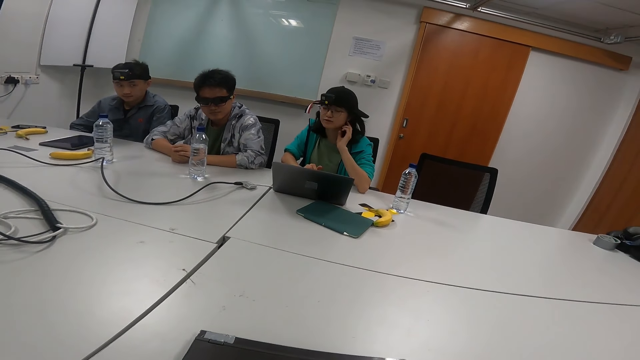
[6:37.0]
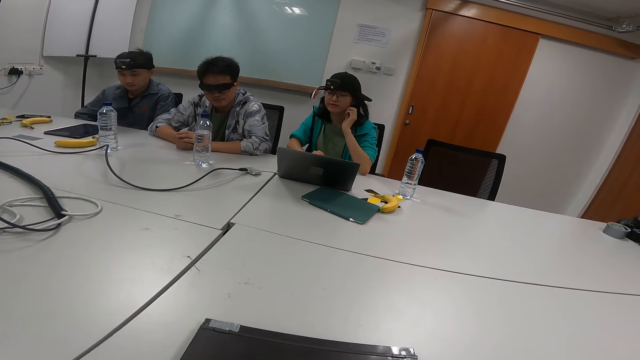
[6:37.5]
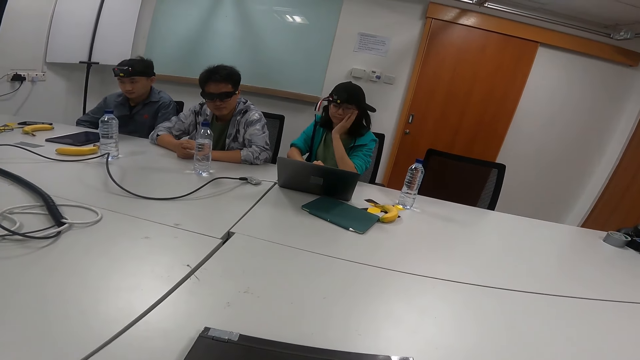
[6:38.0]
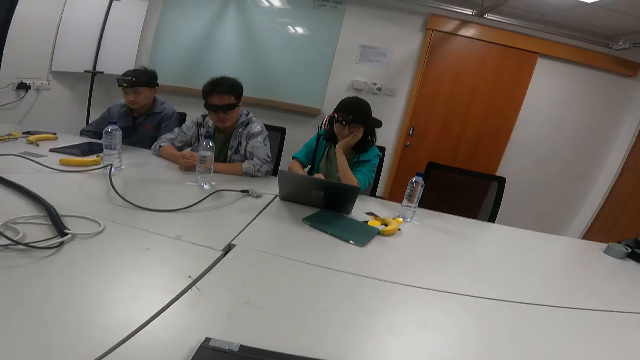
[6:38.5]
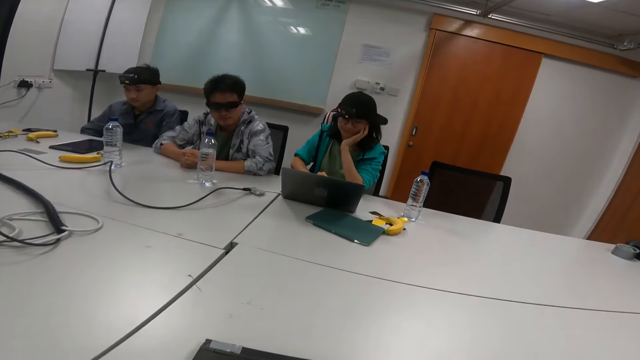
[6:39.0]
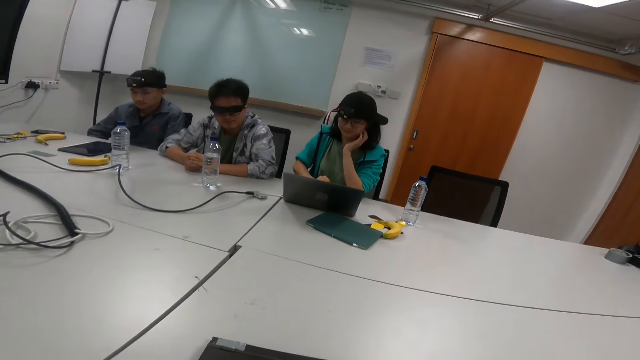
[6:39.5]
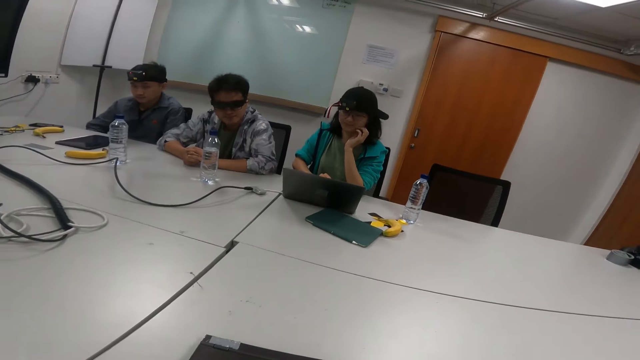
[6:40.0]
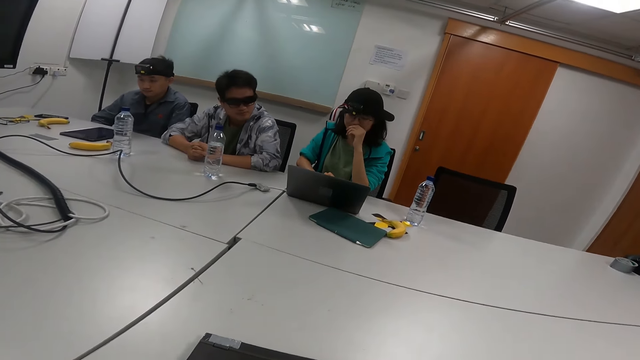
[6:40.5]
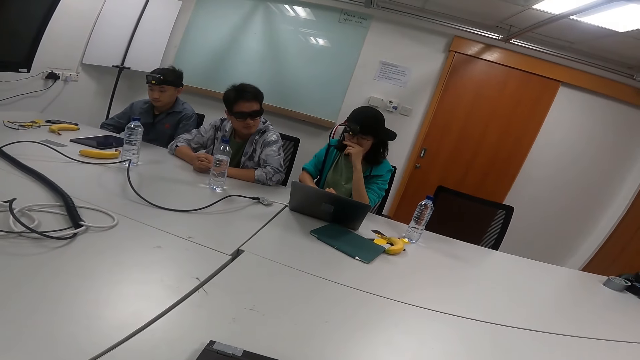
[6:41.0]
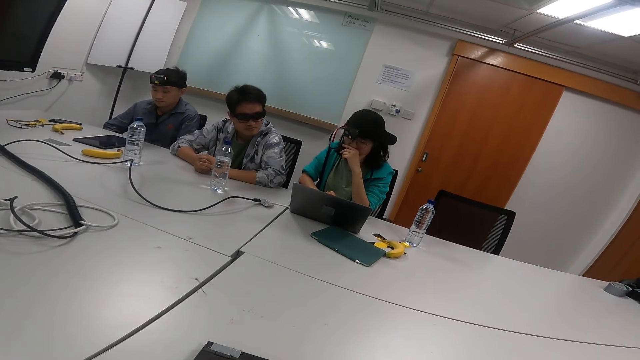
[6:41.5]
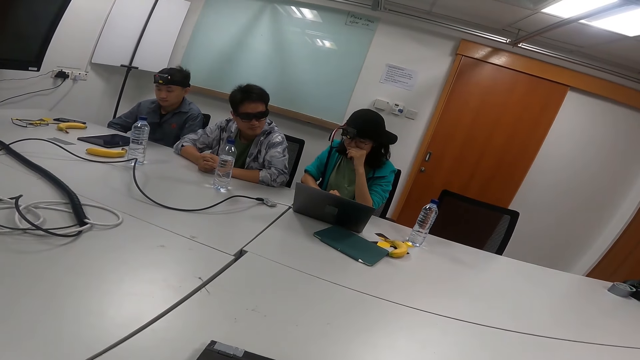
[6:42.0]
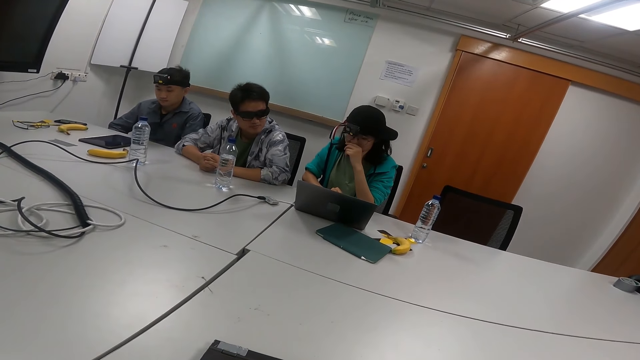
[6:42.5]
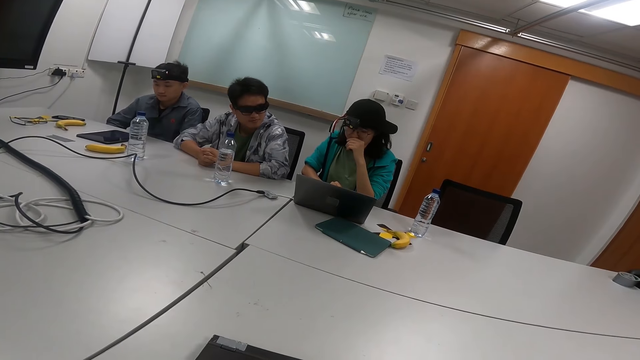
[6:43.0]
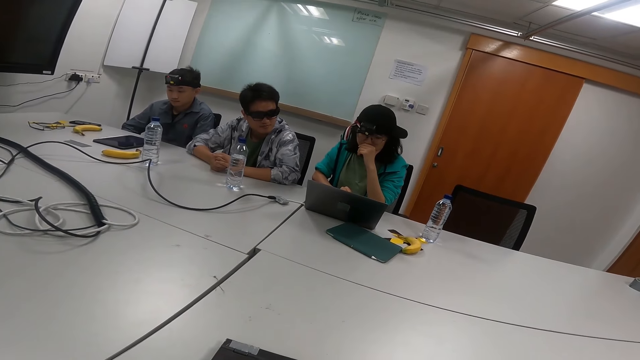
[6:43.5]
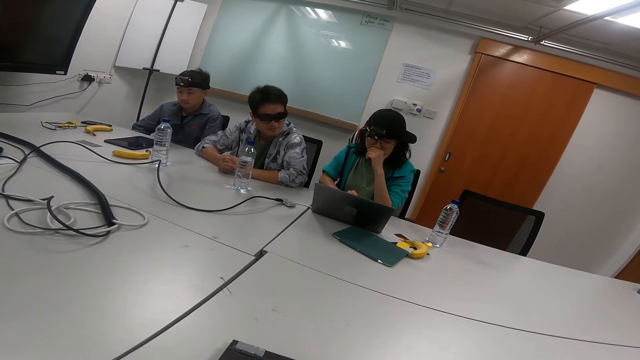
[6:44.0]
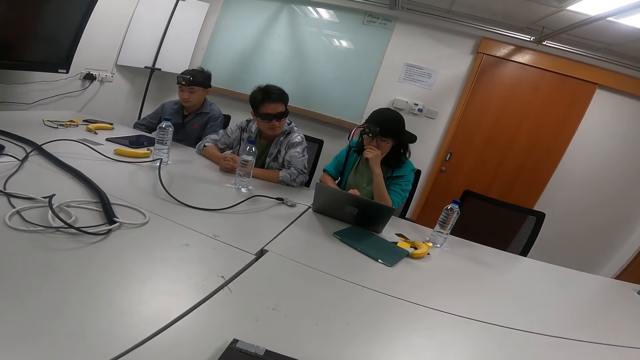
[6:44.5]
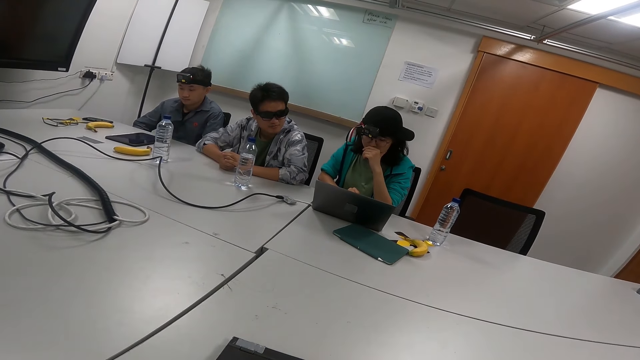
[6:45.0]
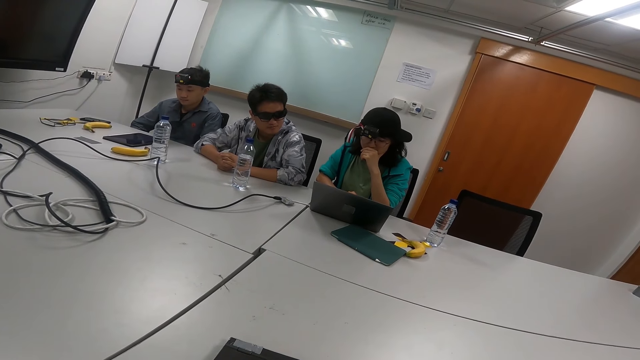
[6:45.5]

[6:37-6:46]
A person rubs the nose.

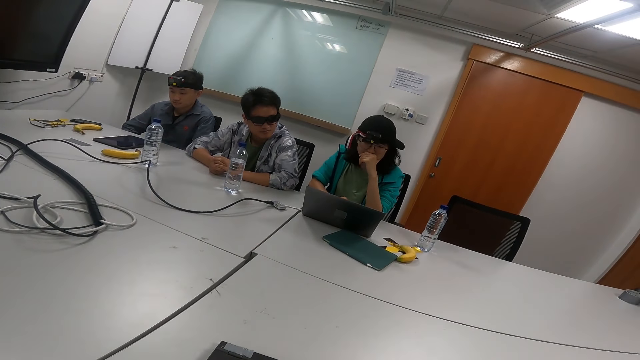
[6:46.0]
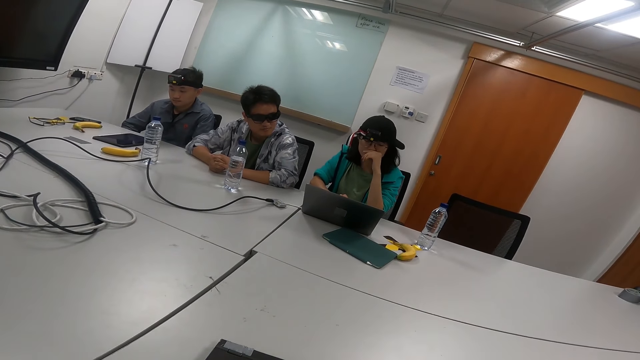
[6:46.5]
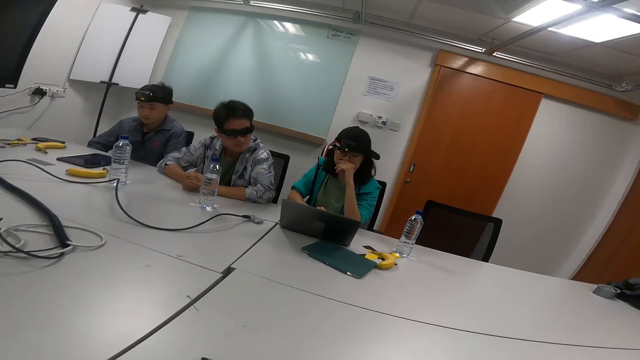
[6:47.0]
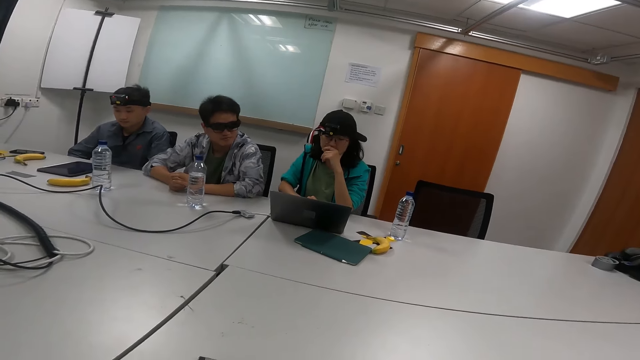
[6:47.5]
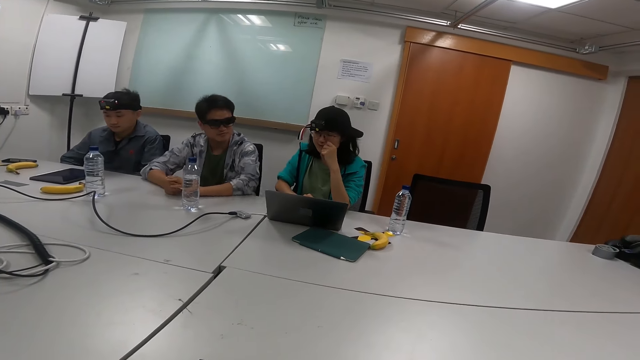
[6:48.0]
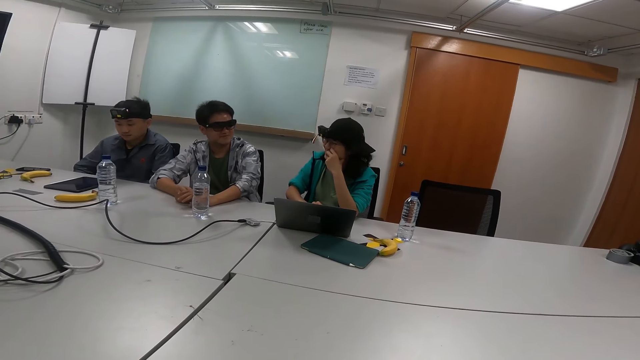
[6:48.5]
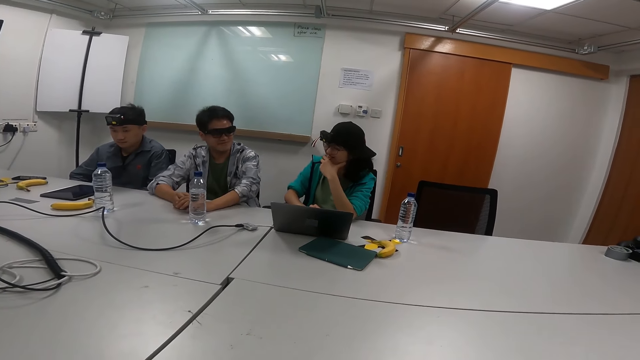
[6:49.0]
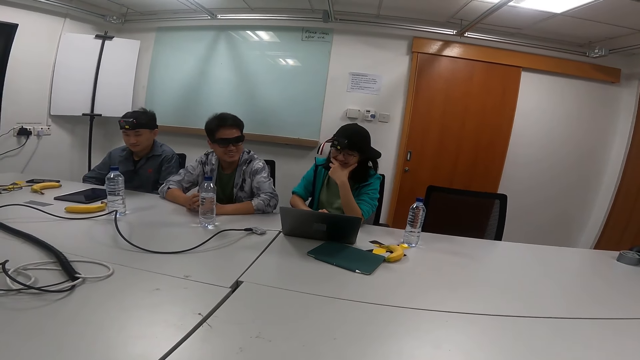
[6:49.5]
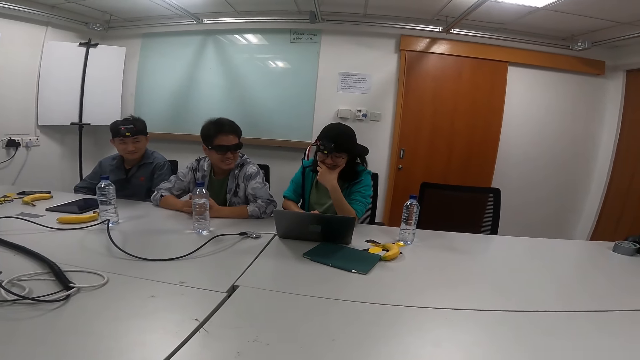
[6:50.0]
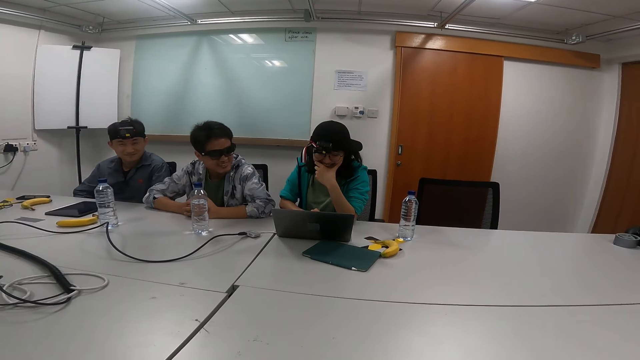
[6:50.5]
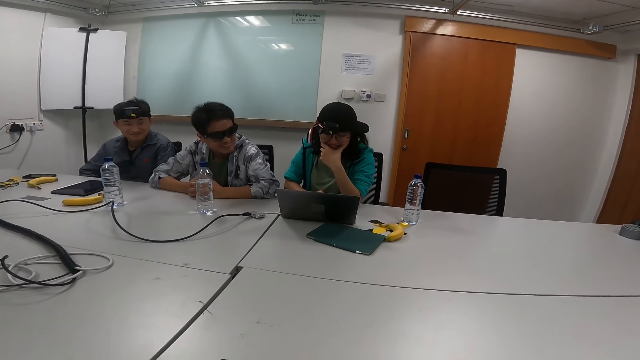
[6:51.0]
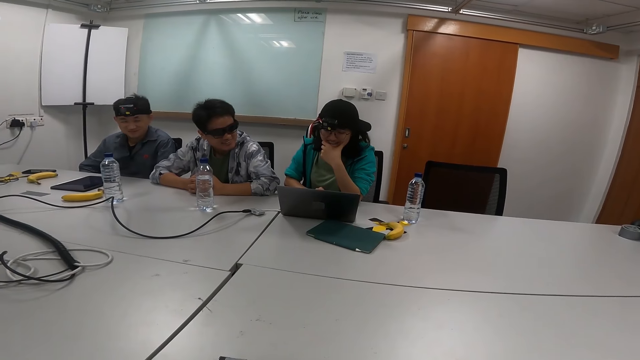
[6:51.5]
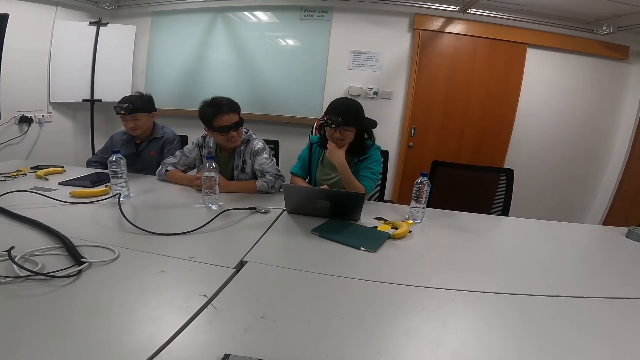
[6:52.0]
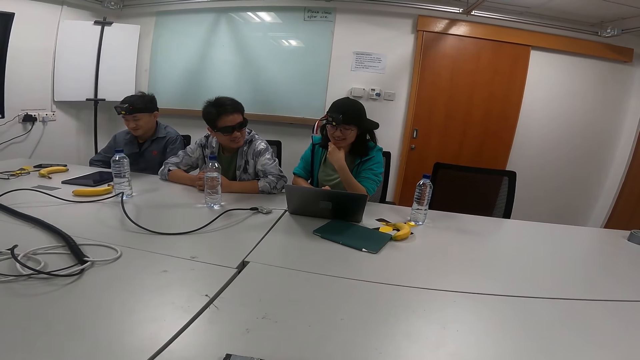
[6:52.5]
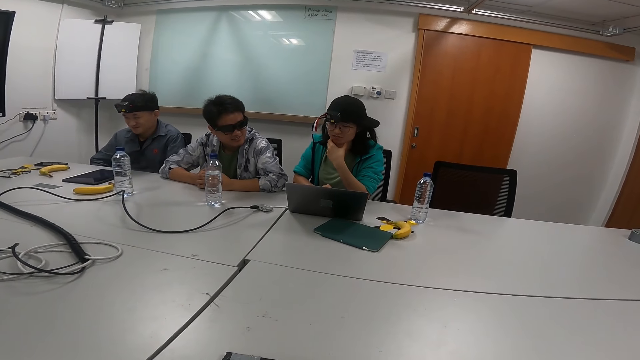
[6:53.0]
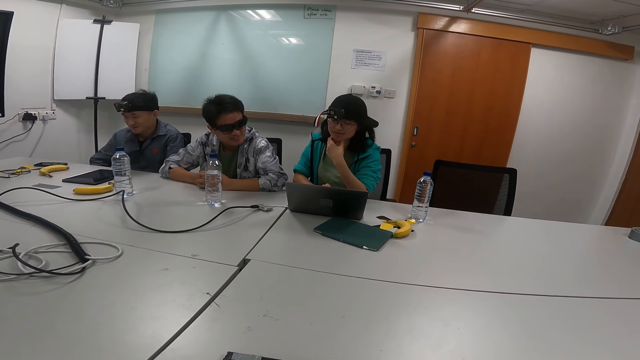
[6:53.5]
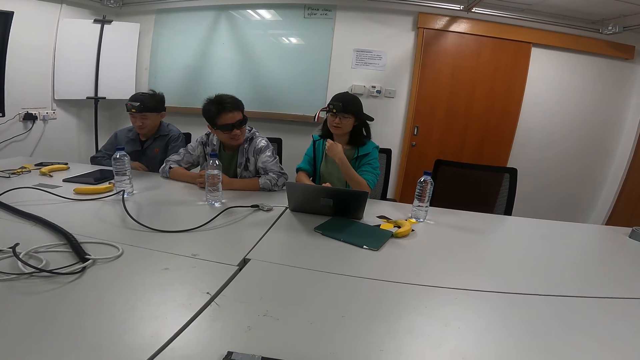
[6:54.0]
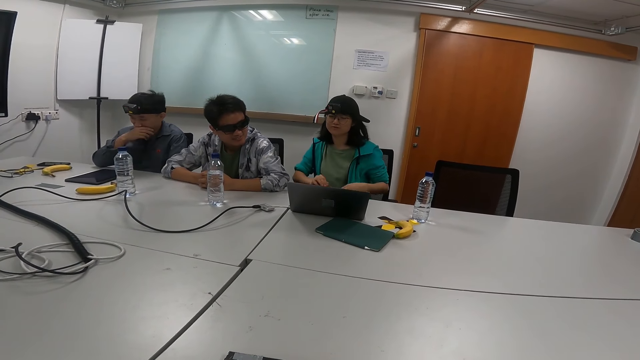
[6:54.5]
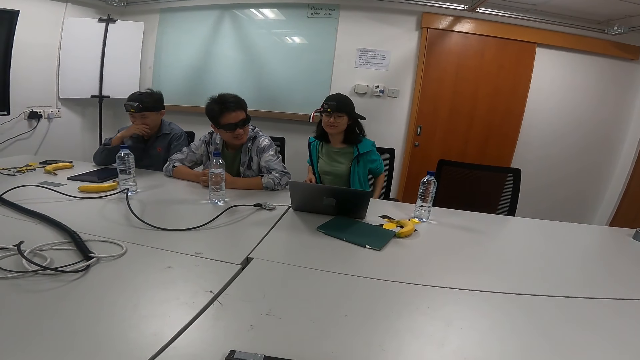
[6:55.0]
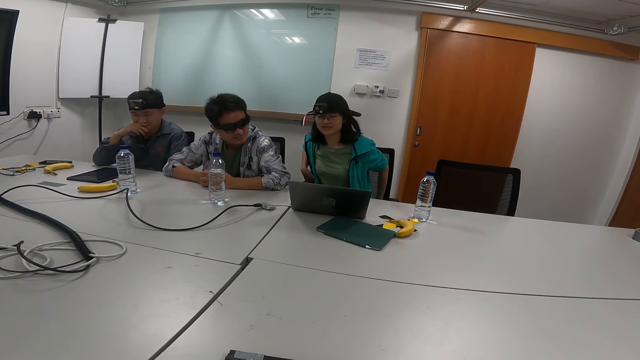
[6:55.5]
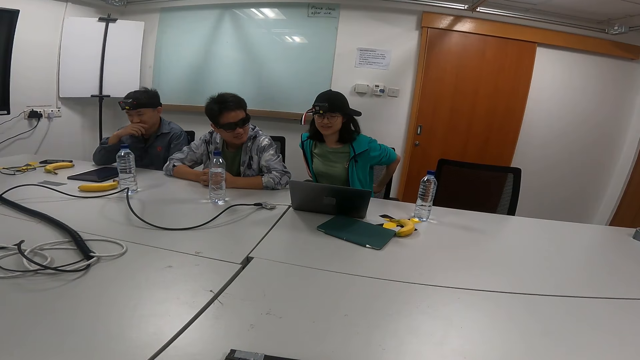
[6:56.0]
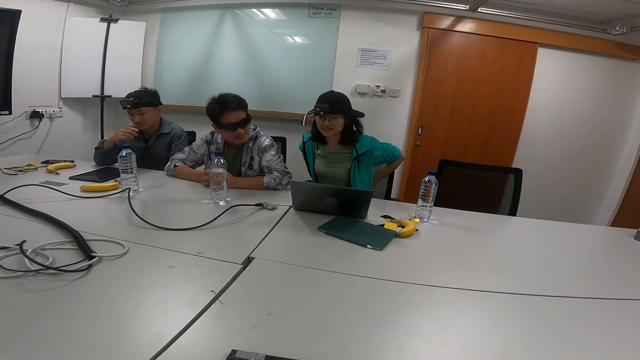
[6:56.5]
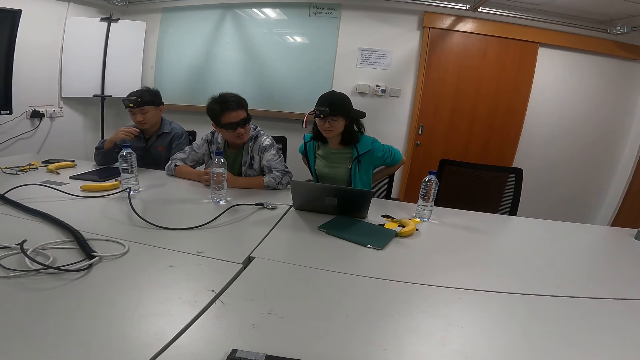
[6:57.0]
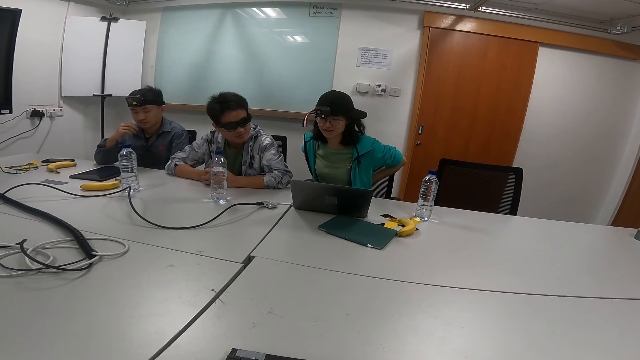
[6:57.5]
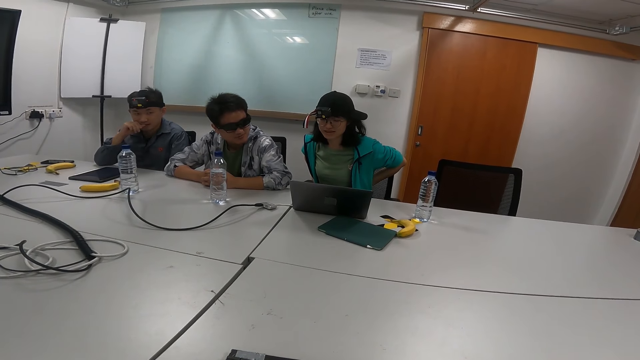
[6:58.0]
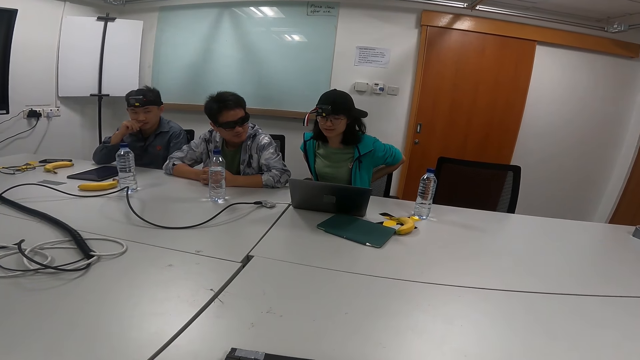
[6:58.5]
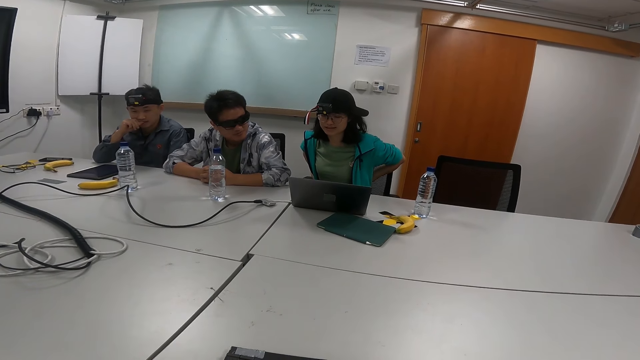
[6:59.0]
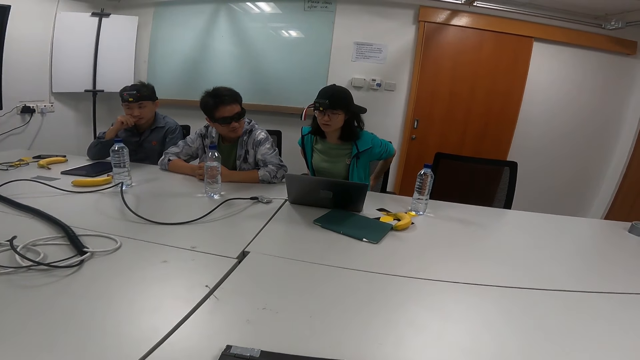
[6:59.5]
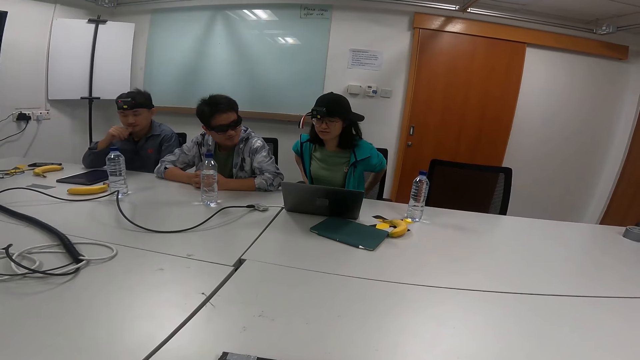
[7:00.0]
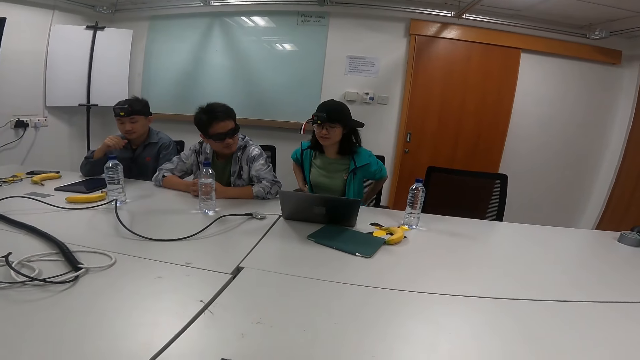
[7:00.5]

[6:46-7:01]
A person laughs at another person. The second person smiles at the first person. A third person rubs the nose. The first person touches her back.
